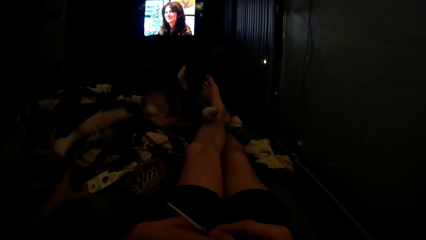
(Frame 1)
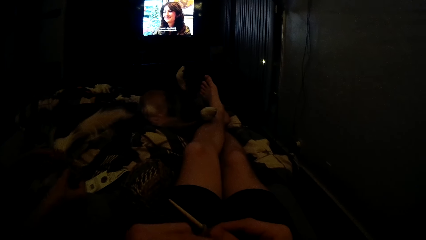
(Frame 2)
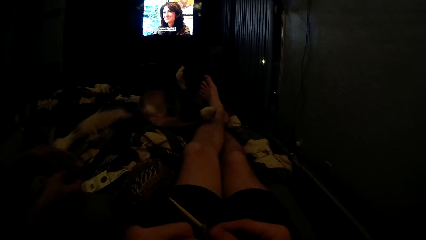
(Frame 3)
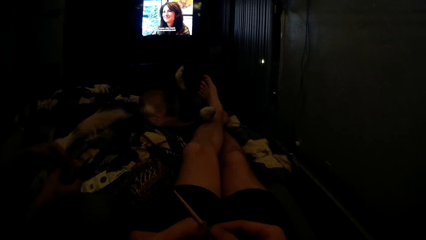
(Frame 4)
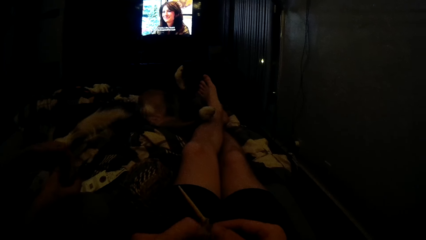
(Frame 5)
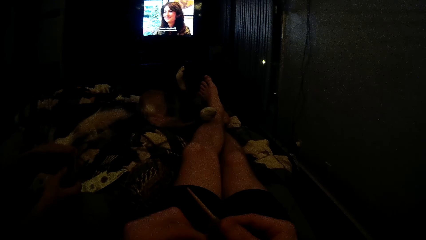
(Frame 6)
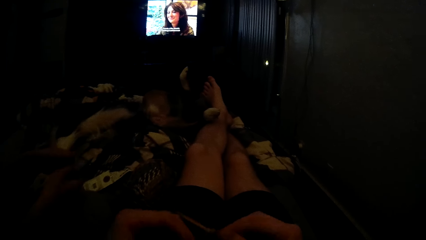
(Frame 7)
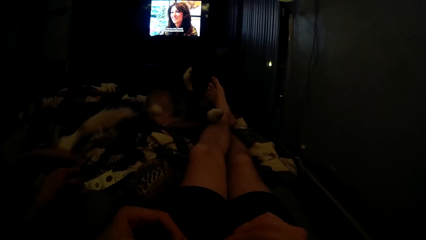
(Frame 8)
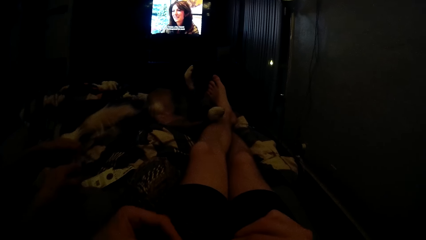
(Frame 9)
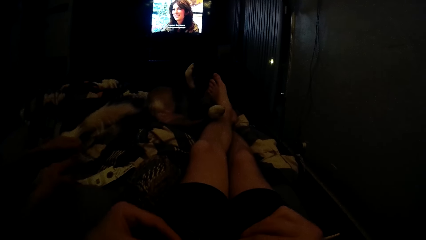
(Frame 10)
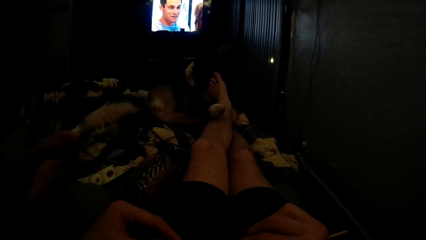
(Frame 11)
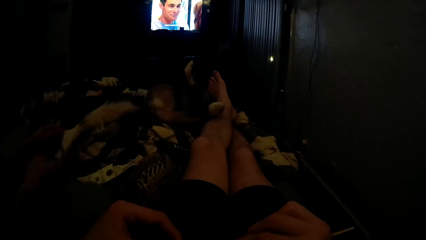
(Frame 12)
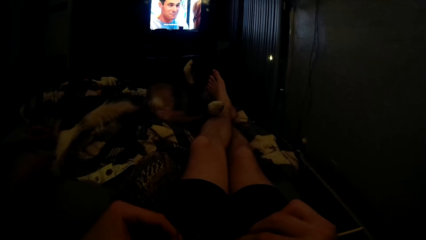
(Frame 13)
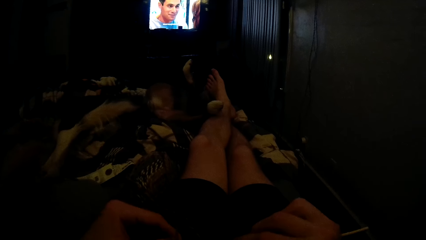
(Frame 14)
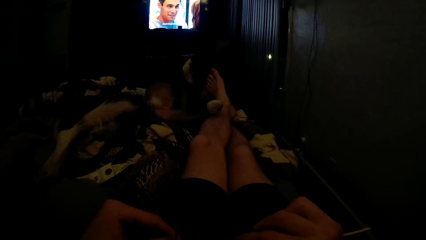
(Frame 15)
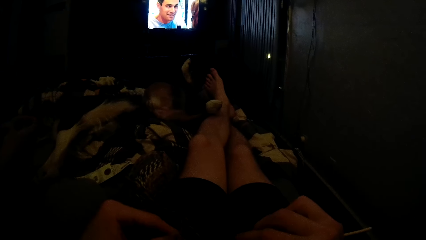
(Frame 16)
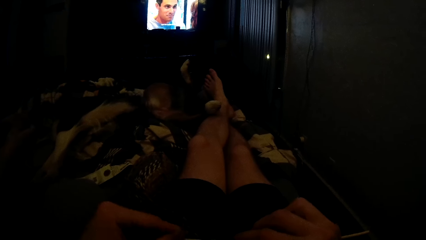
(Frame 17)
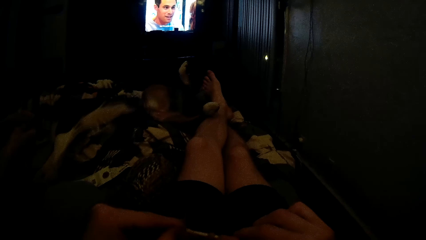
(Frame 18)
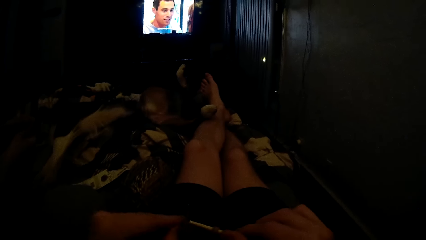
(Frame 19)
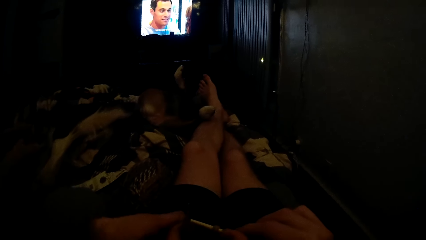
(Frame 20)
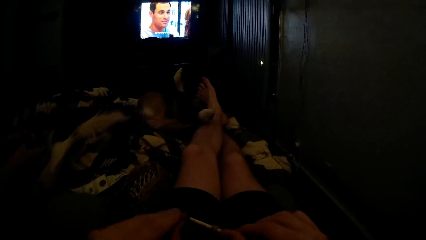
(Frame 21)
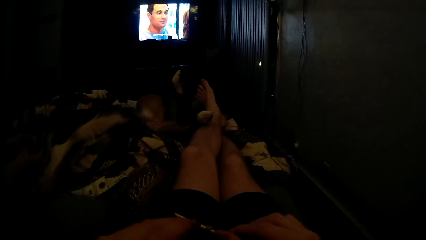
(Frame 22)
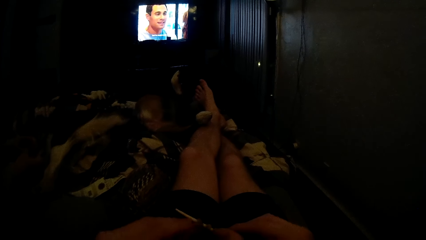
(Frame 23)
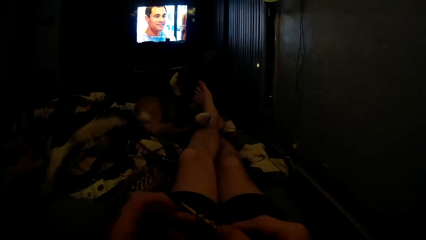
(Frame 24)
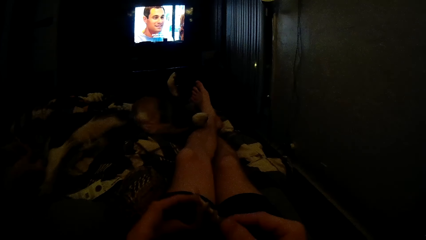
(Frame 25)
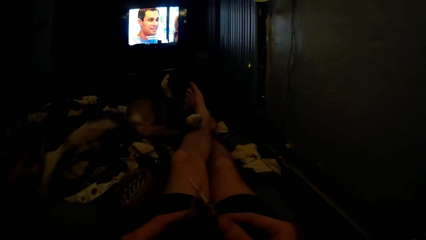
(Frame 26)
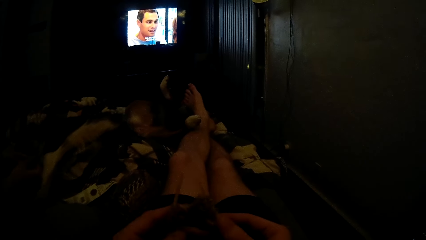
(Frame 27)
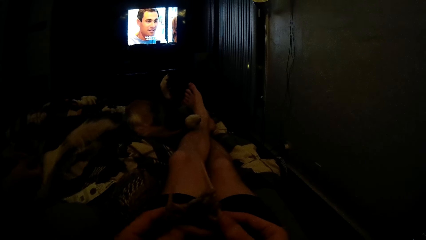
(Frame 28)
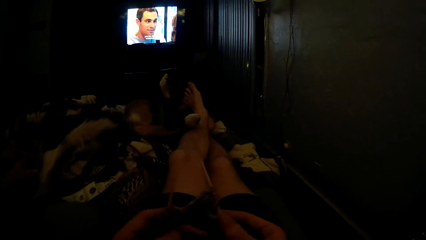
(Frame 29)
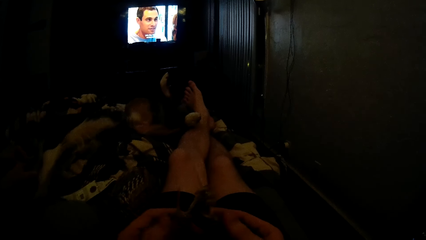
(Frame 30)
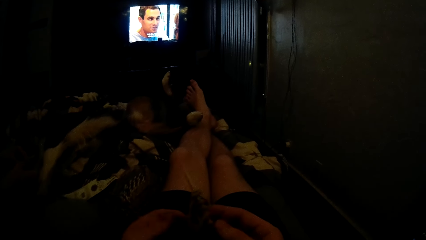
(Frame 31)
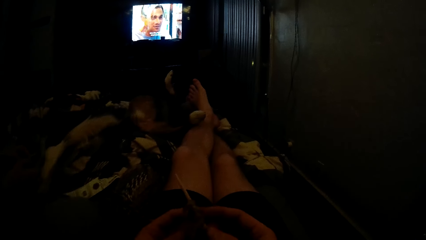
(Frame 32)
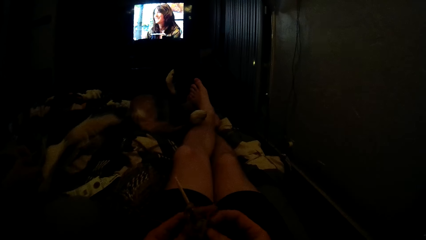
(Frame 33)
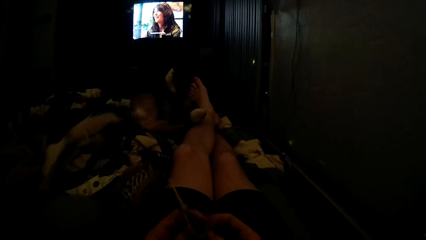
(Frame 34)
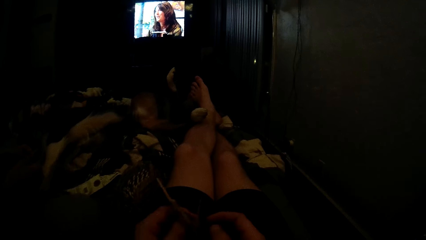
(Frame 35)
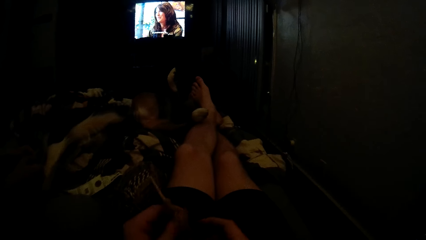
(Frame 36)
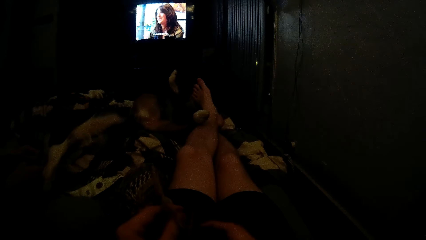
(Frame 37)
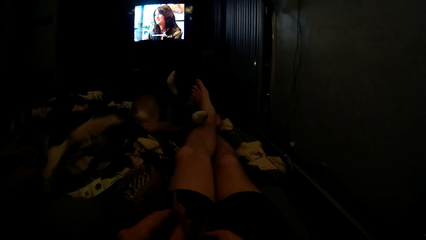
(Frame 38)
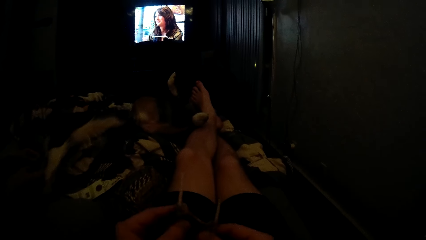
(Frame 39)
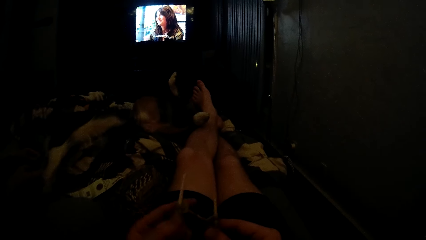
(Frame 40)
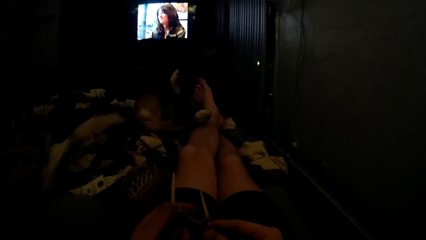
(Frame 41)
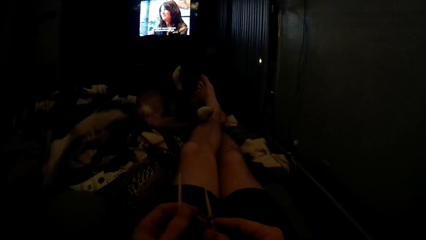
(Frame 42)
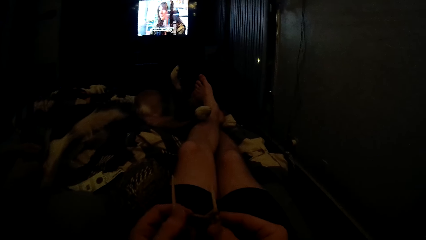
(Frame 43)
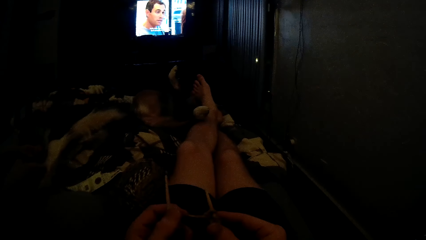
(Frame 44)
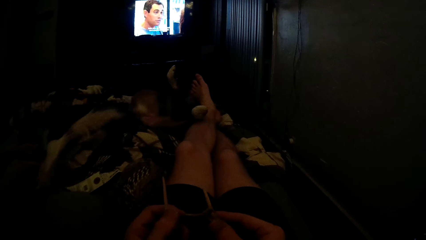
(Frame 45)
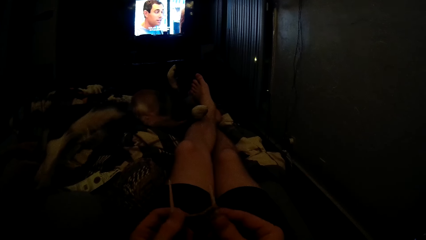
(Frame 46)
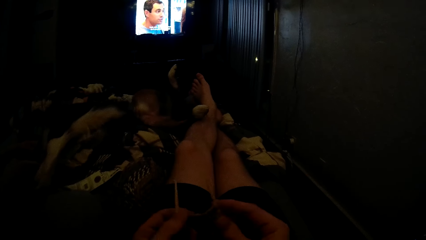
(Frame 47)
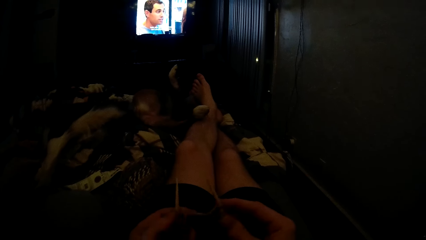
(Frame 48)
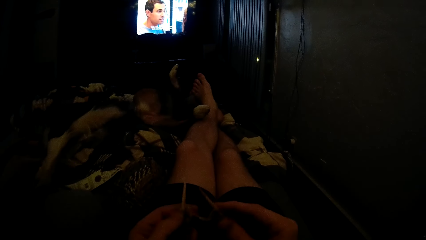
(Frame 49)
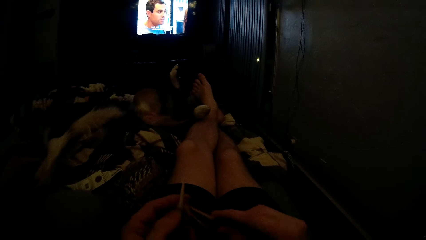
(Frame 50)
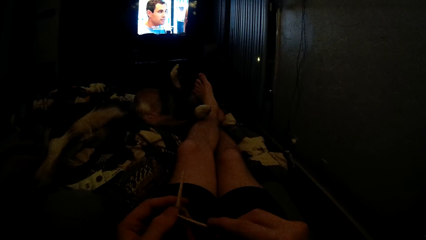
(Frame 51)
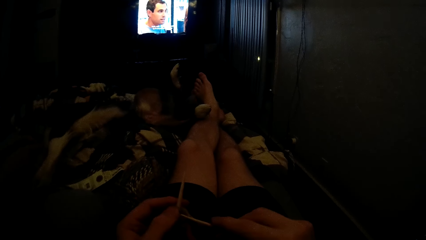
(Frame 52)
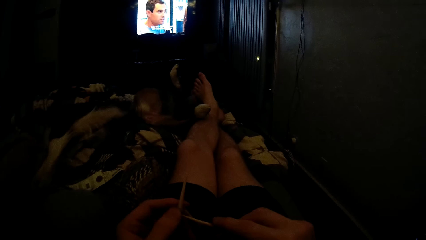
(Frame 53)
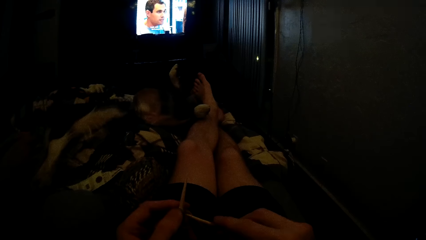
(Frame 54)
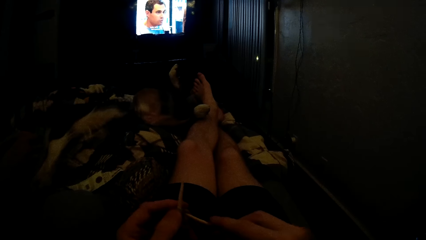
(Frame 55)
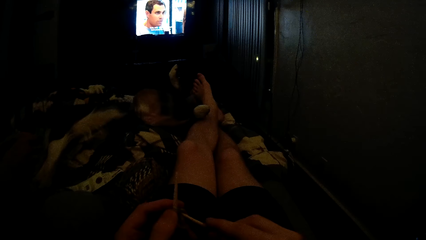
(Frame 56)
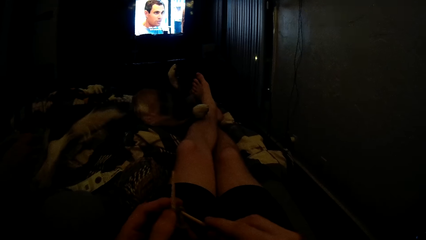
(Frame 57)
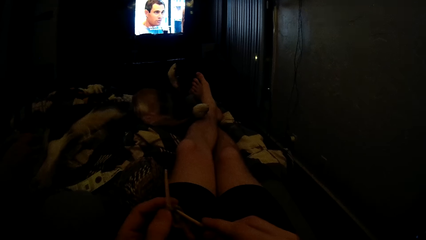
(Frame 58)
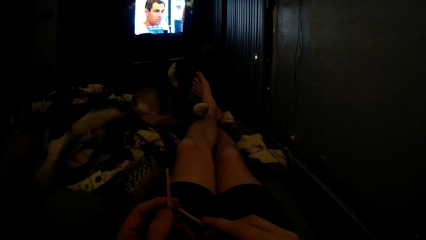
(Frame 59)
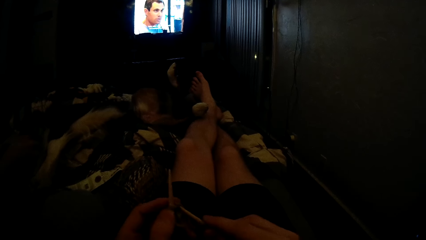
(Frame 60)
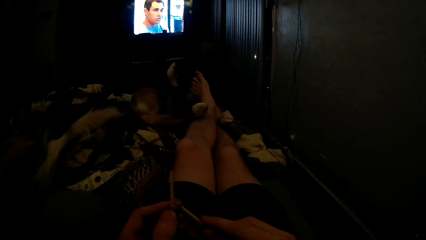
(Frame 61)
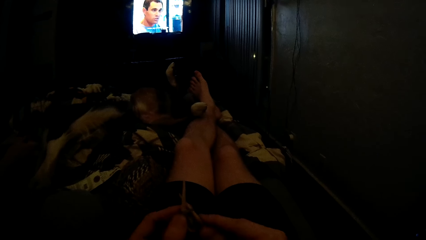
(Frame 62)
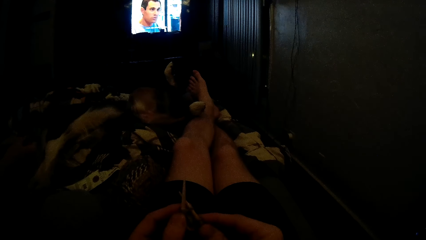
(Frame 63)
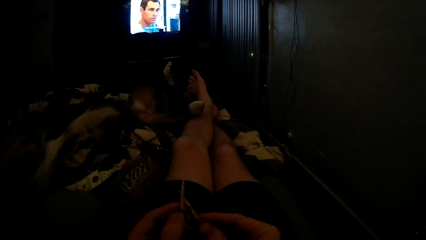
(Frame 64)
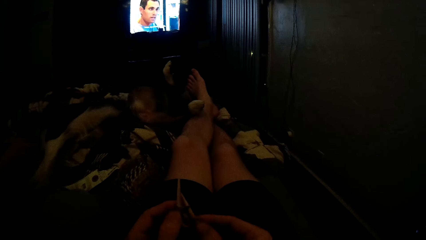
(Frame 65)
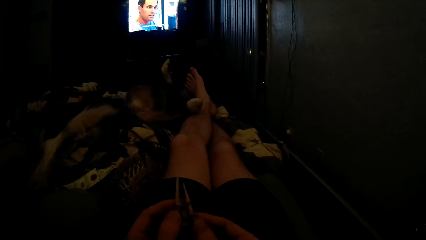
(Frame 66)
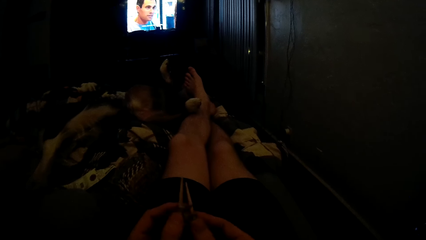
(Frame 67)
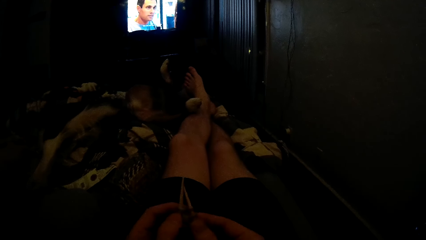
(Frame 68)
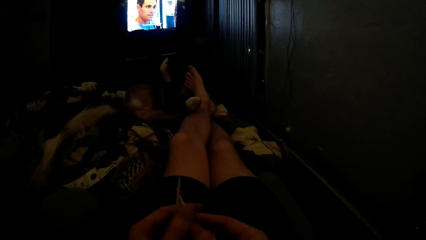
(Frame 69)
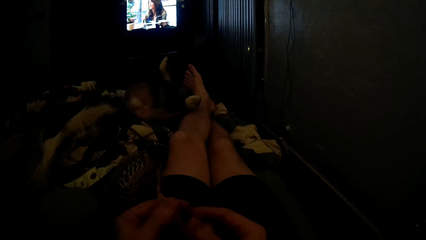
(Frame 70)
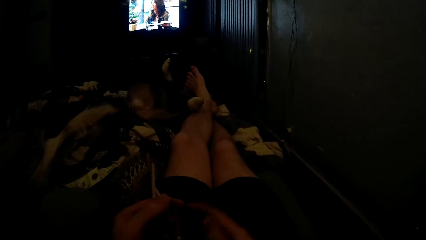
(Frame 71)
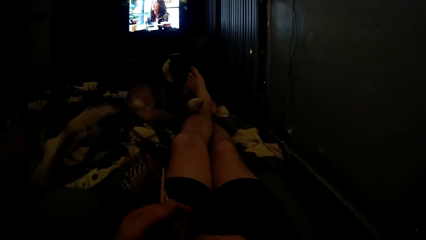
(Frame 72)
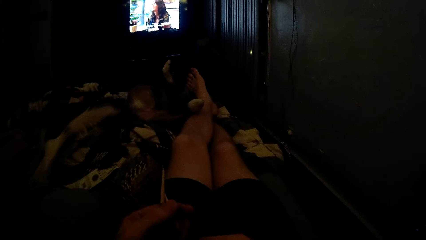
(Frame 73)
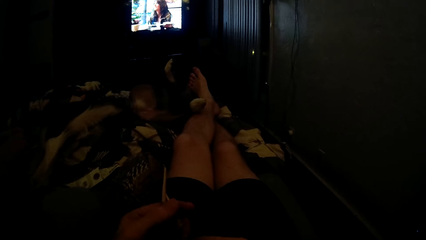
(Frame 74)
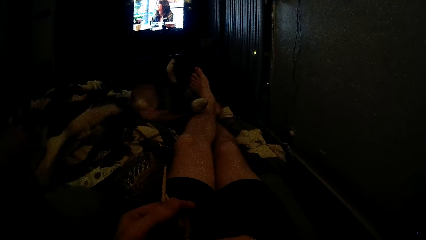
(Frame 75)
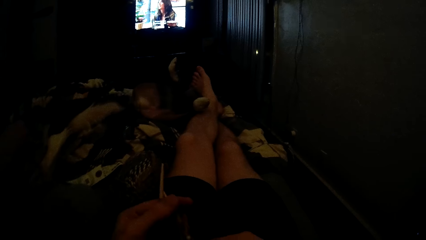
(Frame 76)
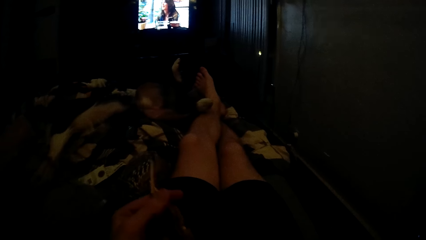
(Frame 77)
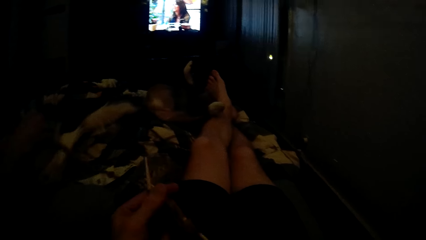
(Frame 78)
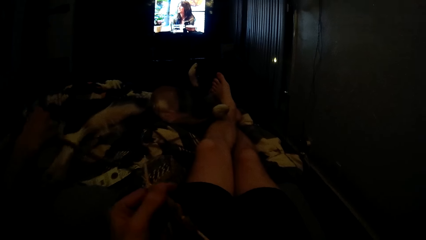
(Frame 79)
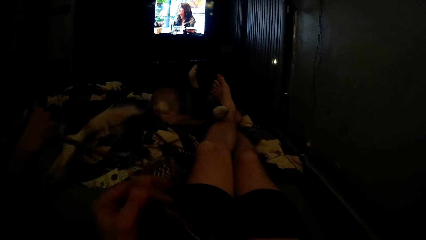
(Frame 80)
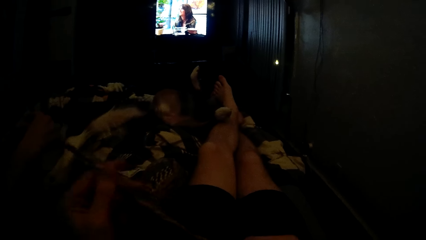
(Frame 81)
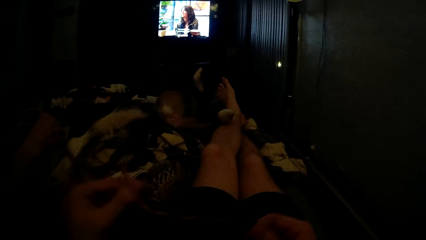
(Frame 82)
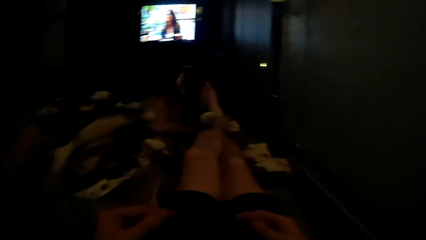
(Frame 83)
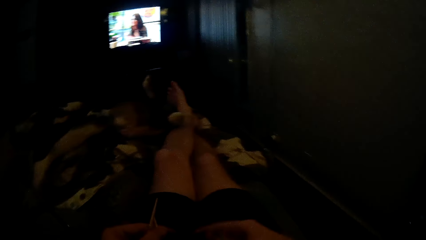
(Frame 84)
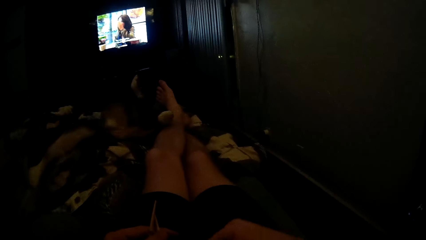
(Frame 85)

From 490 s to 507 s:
The camera wearer fixes yarn on a needle. He knits the yarn with the knitting needles. He passes the knitting to his left hand.
